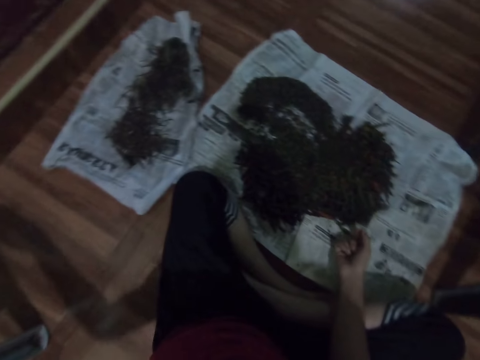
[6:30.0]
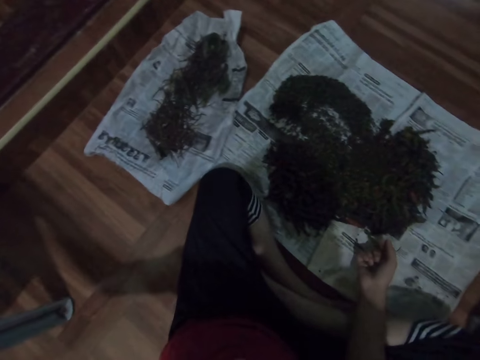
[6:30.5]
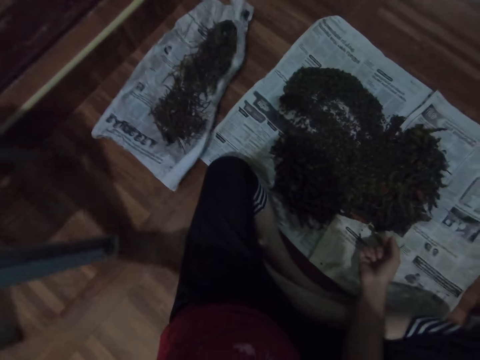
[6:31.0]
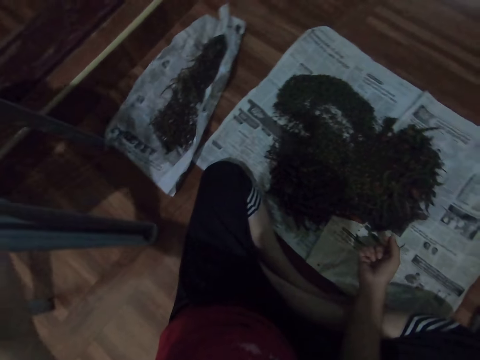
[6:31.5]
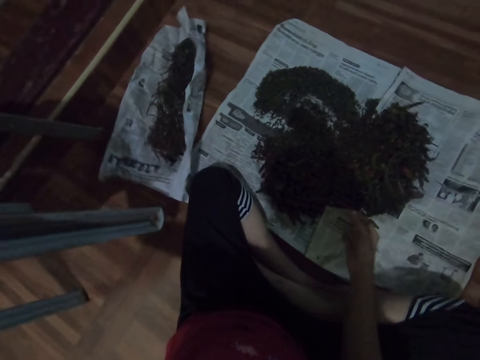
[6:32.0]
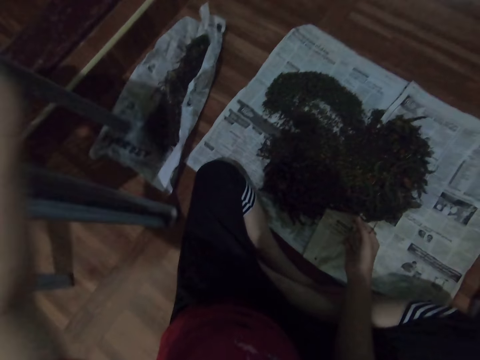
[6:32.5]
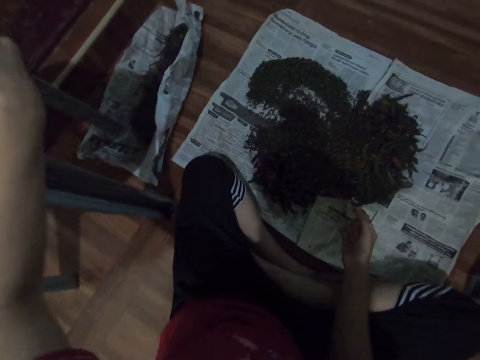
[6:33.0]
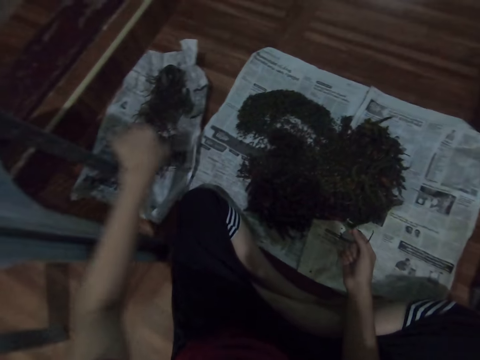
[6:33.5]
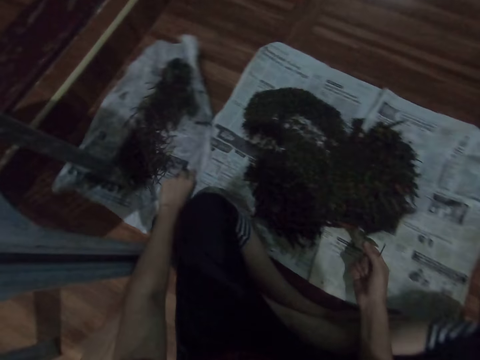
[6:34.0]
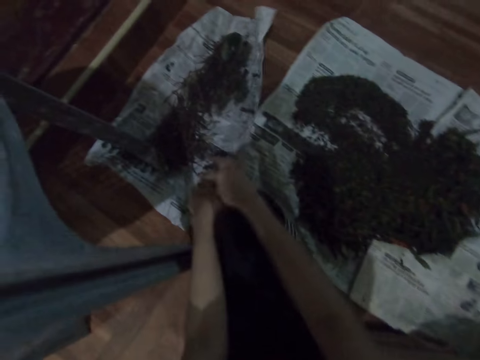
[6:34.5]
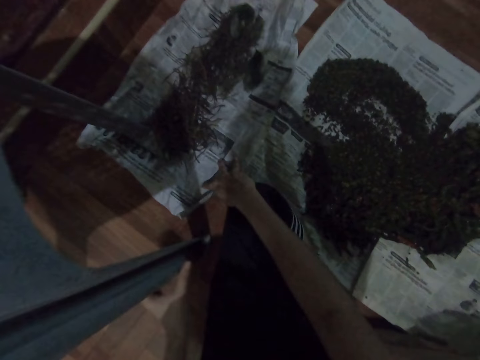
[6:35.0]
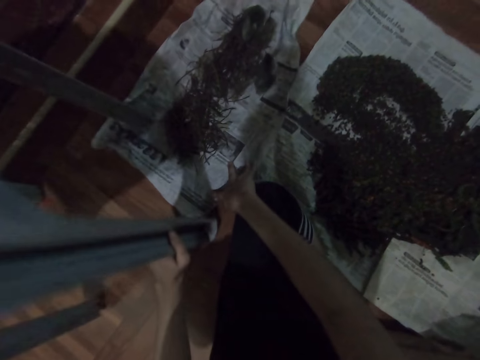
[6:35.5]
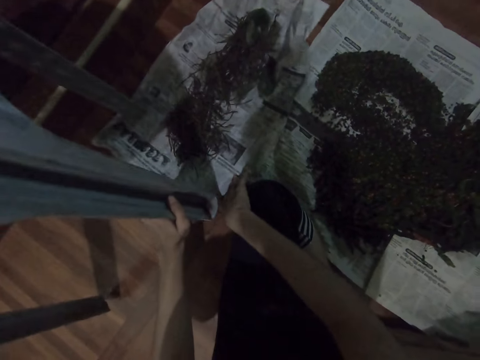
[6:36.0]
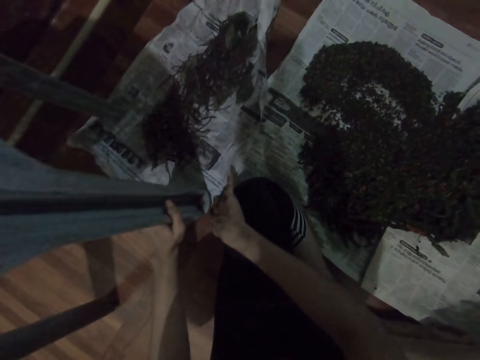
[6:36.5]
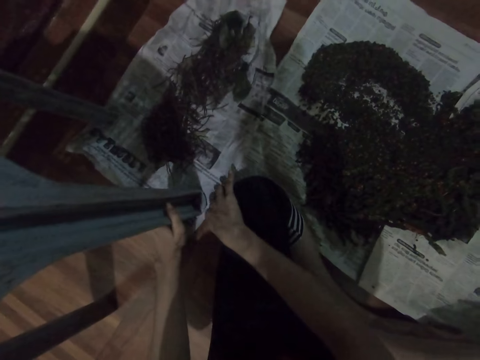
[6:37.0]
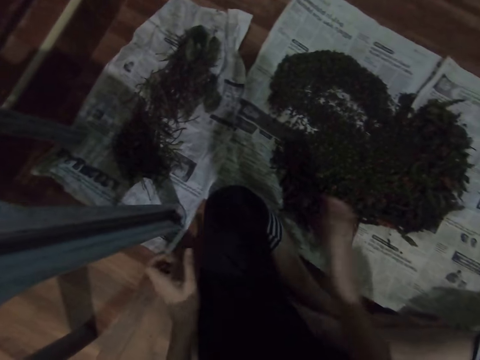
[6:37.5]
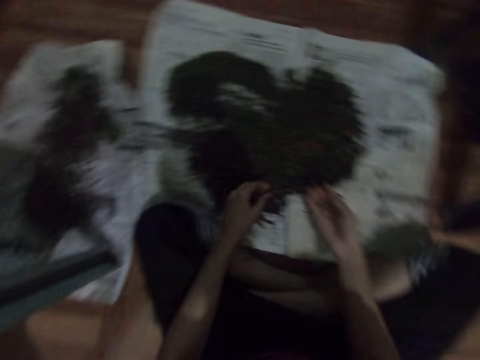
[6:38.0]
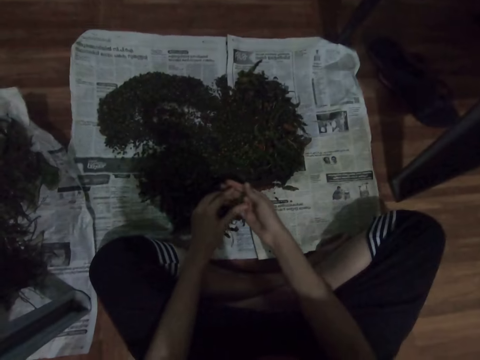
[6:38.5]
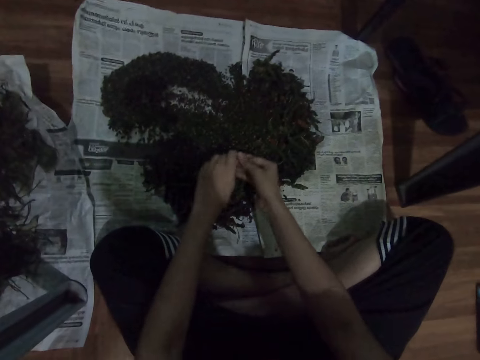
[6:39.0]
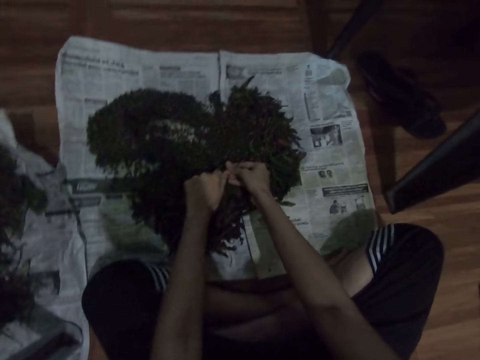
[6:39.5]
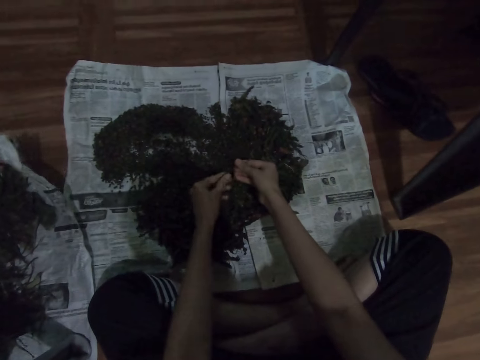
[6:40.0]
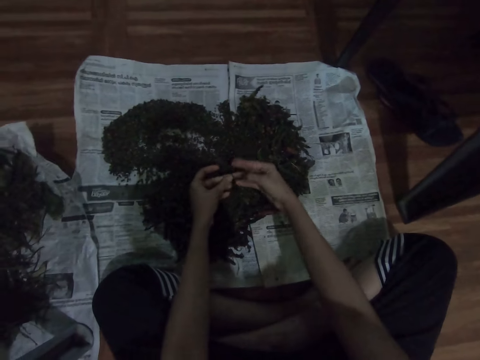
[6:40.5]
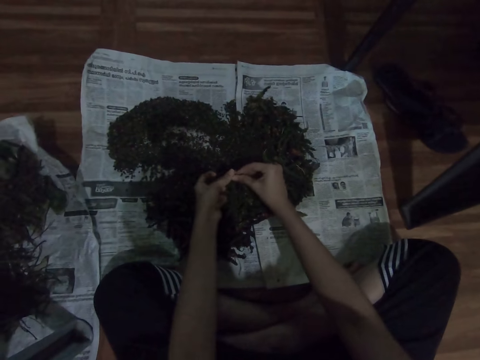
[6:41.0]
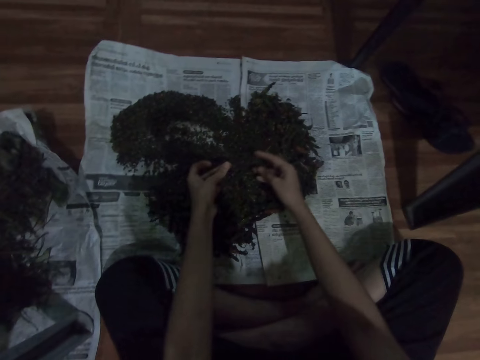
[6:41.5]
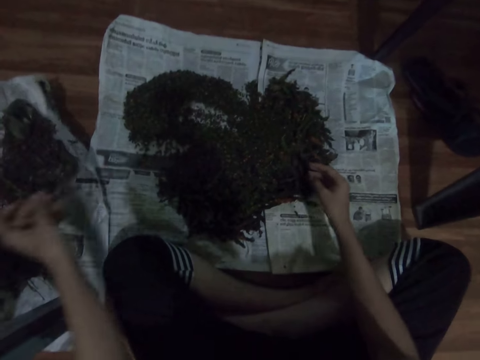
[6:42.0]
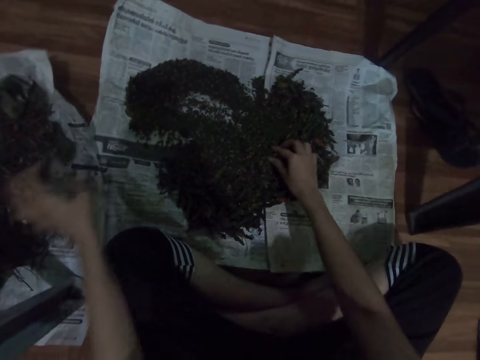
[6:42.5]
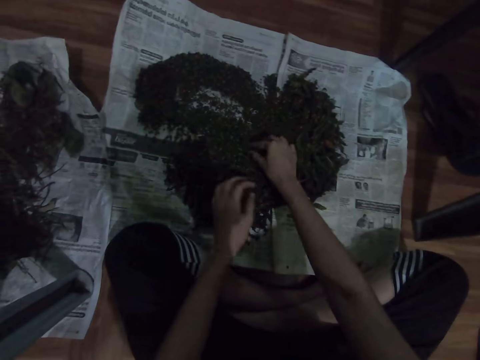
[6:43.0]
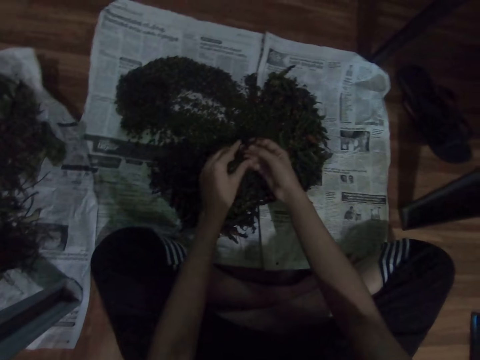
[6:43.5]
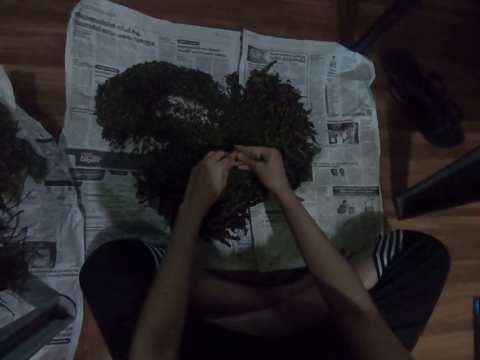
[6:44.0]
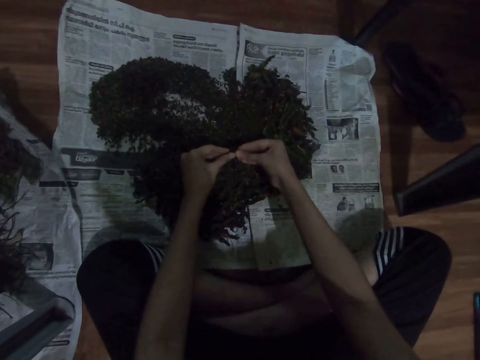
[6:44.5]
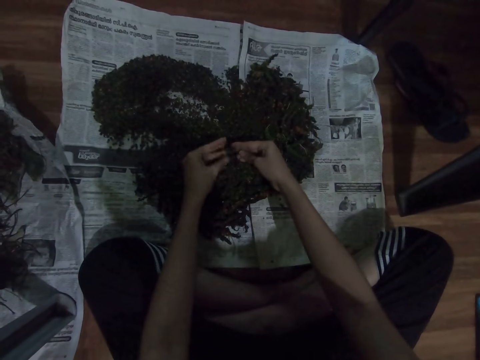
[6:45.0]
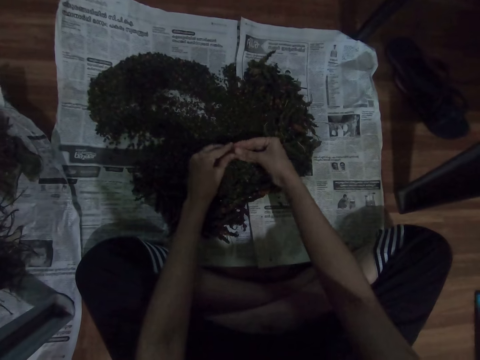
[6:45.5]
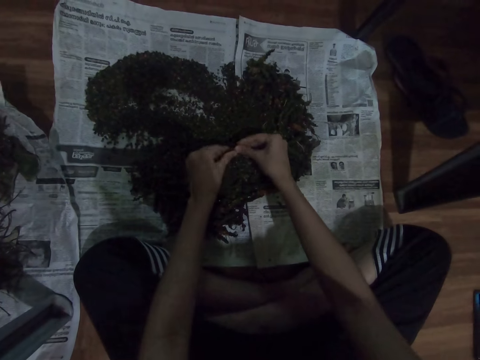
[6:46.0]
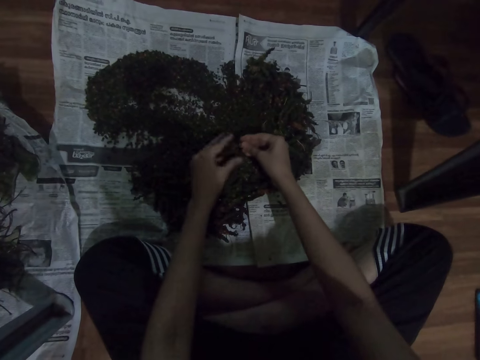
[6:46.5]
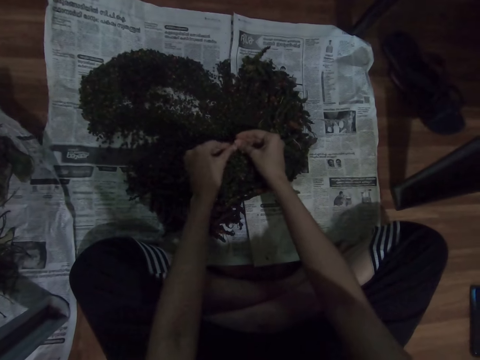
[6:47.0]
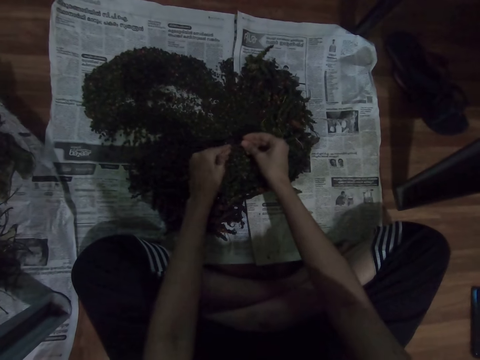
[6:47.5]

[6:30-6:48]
The camera wearer lifts his hands. He moves a stool or chair. He moves a newspaper, holds the newspaper with the other hand. He pulls the chair. He lifts the stool, puts the stool on the newspaper. He selects the vegetables. He shreds the herb. He puts down a herb stick. He places the dirt on the paper. He picks the herb. He shreds the herb. He selects the vegetables.

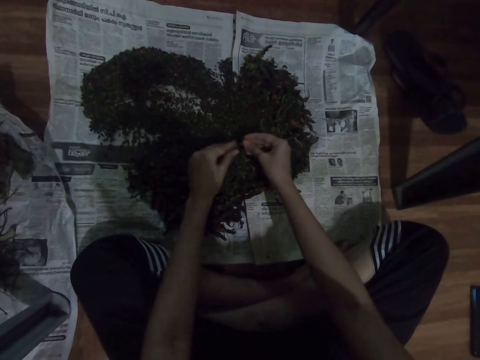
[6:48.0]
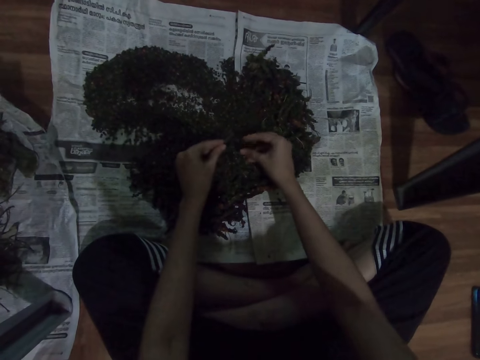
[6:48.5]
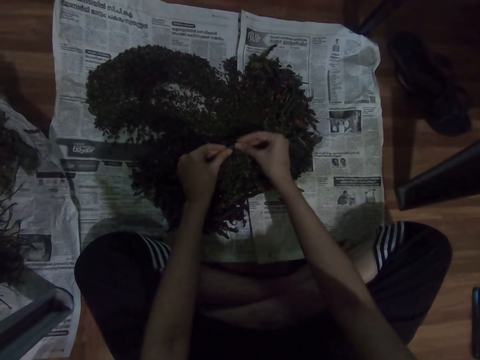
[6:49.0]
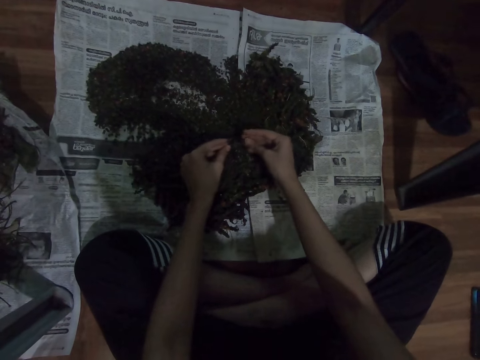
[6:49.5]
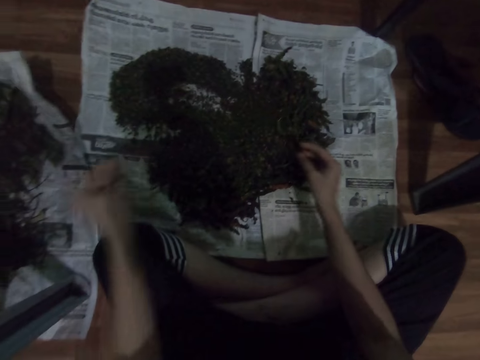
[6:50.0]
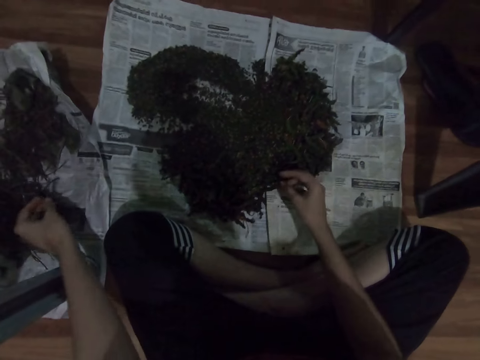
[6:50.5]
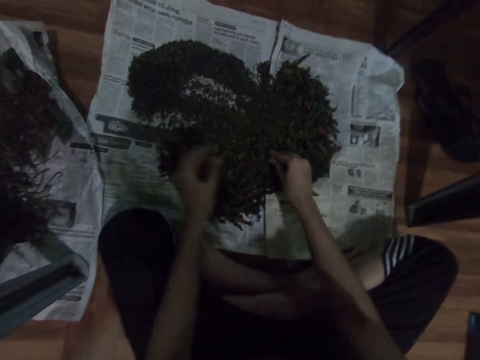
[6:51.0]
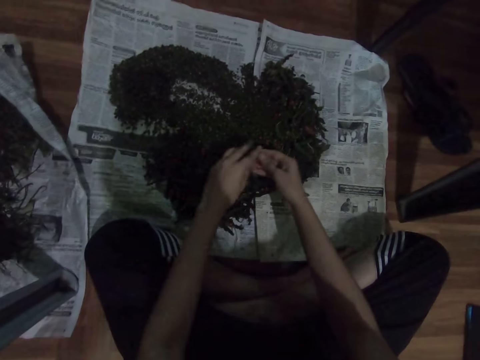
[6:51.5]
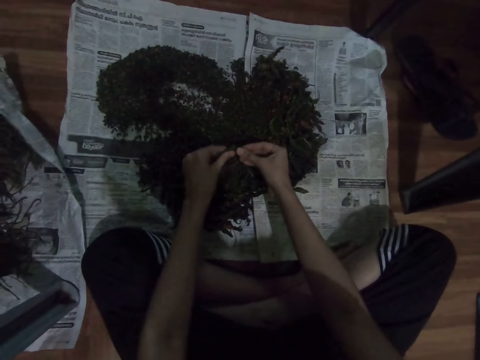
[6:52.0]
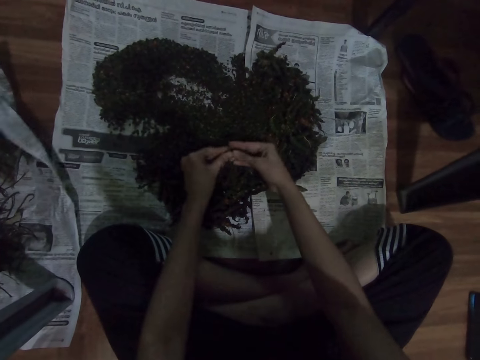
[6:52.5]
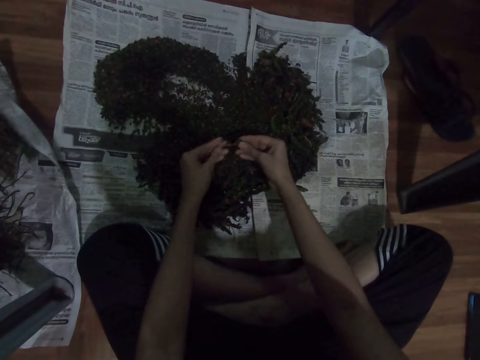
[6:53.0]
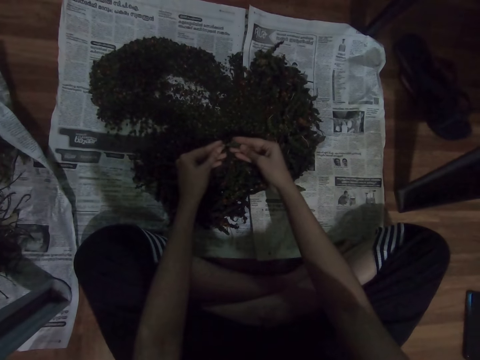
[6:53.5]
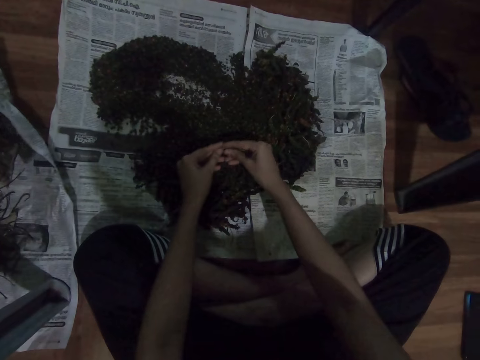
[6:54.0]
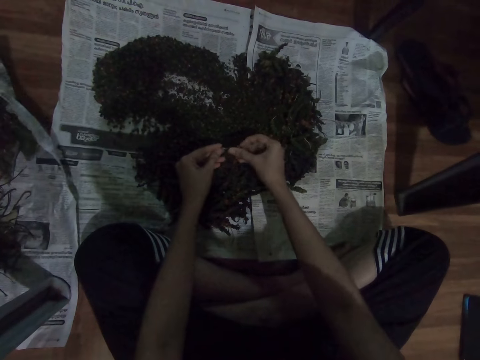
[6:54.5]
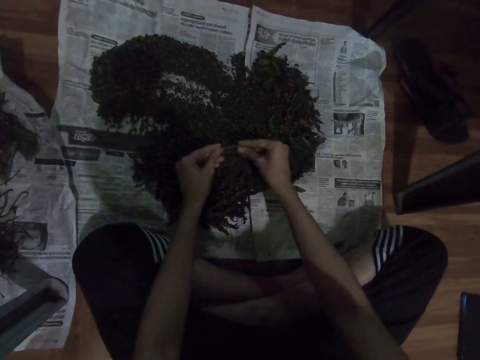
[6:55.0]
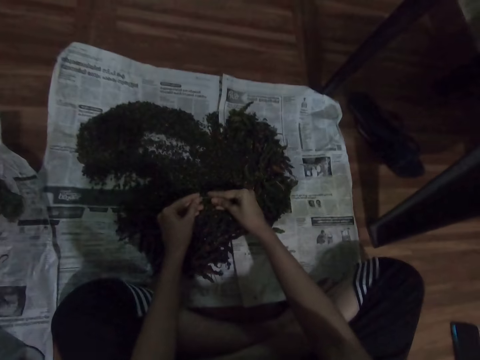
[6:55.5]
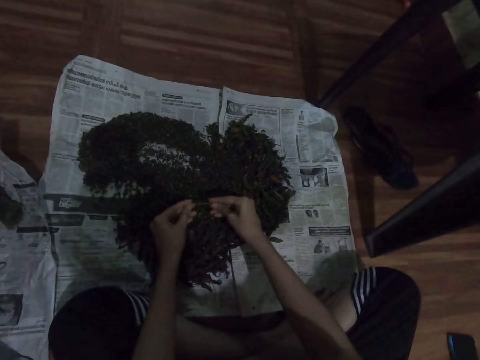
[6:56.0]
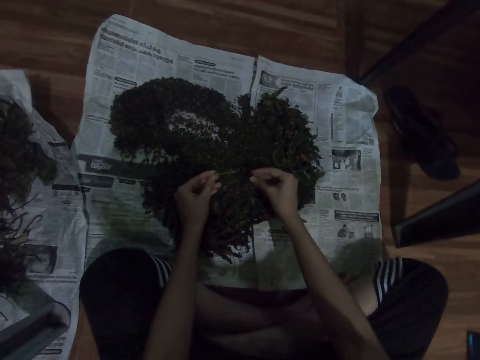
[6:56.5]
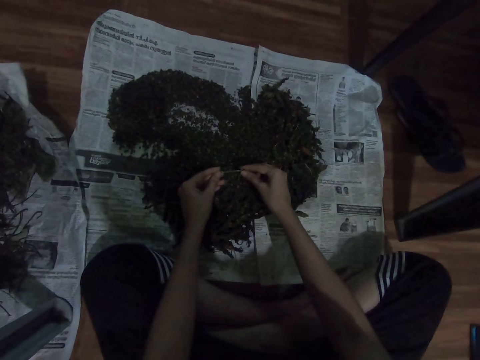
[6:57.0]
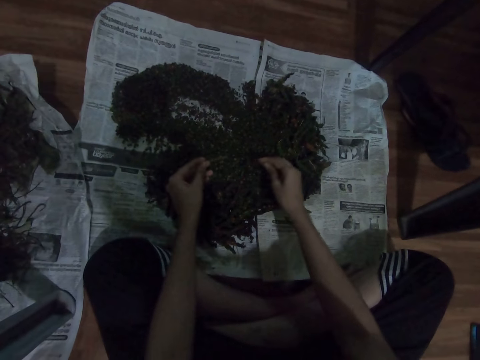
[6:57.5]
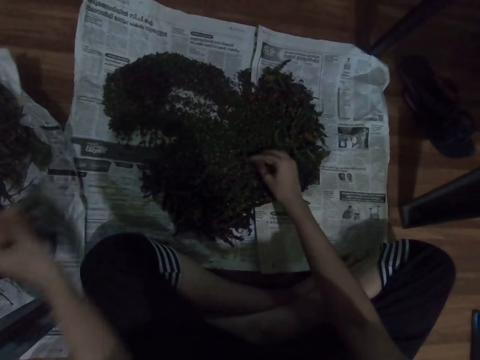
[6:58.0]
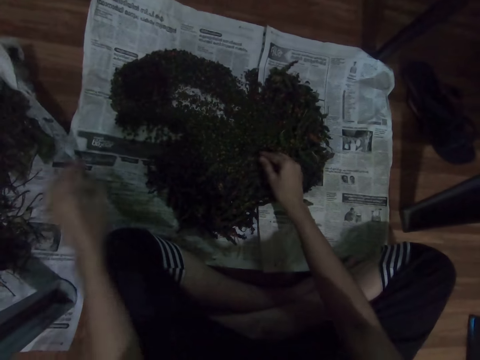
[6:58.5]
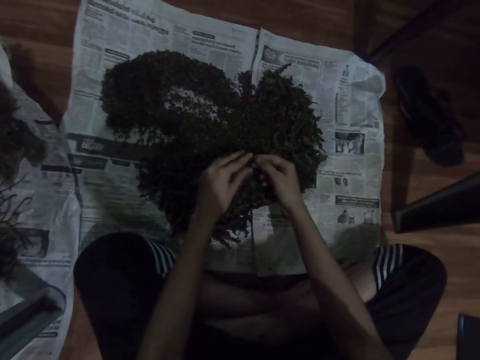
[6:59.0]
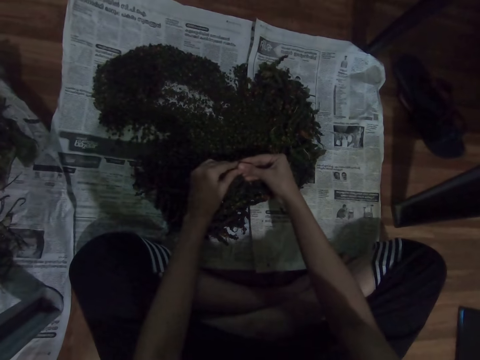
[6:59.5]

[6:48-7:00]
The camera wearer puts down a herb stick. They place the dirt on the paper. They pick the herb. They shred the herb. They select the vegetables. They put down a herb stick. They pick the herb. They place the dirt on the paper. They shred the herb.
